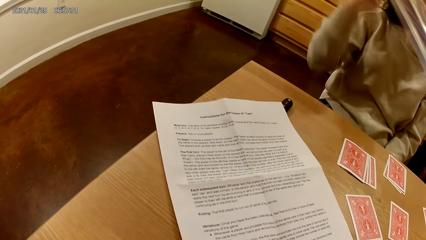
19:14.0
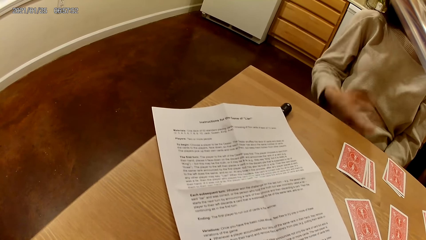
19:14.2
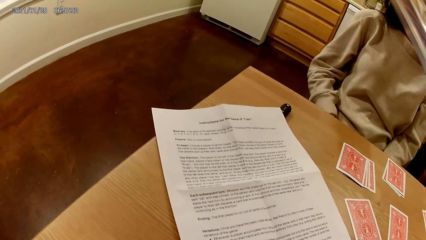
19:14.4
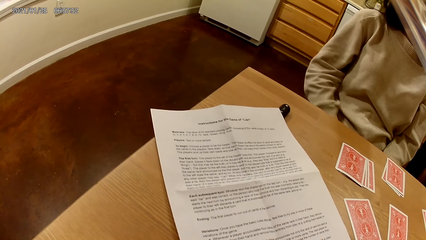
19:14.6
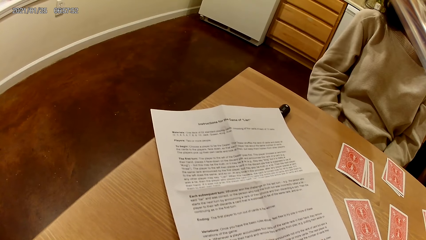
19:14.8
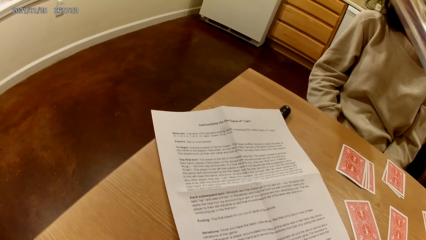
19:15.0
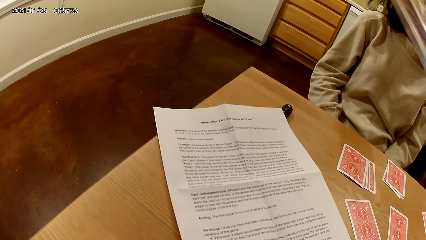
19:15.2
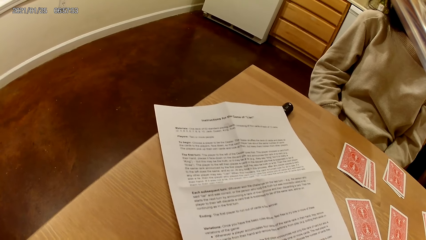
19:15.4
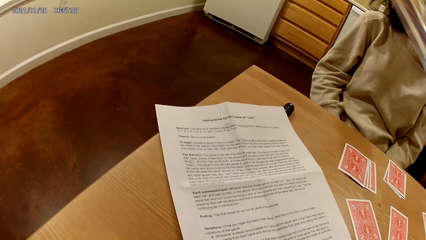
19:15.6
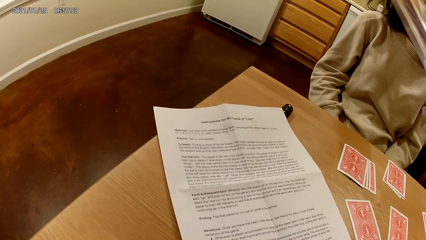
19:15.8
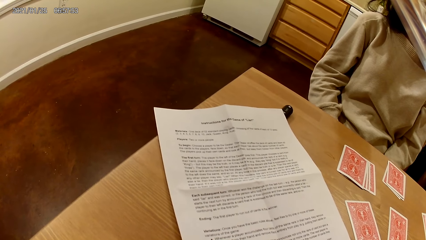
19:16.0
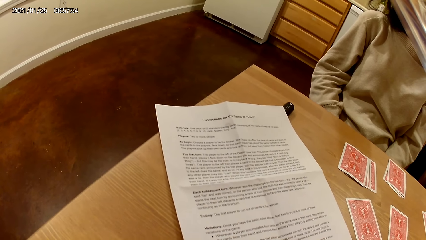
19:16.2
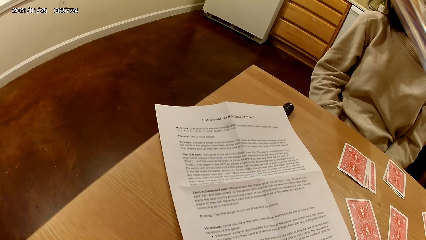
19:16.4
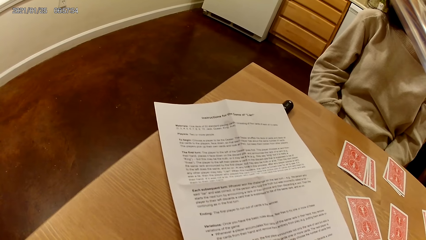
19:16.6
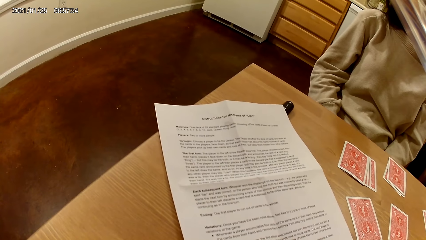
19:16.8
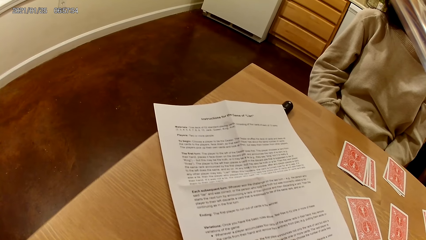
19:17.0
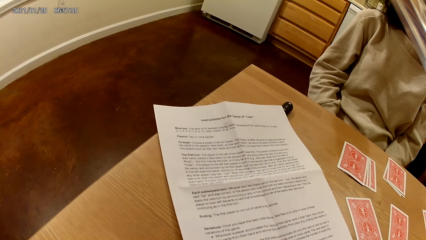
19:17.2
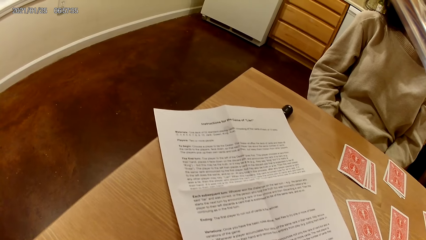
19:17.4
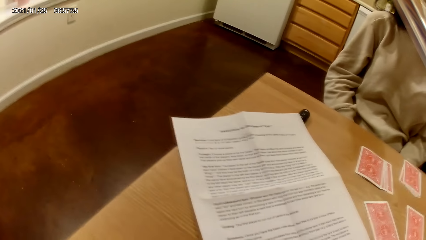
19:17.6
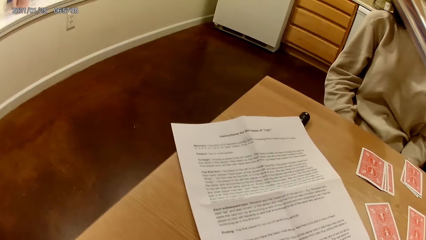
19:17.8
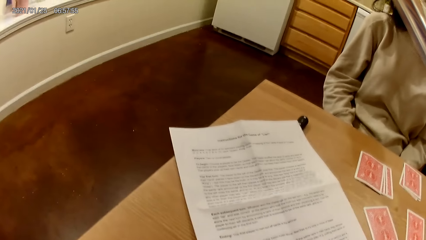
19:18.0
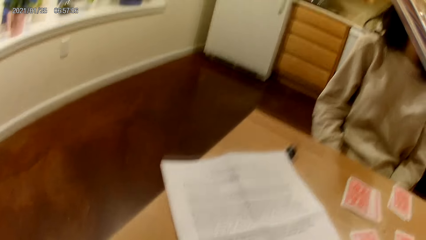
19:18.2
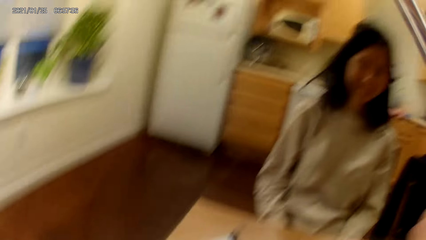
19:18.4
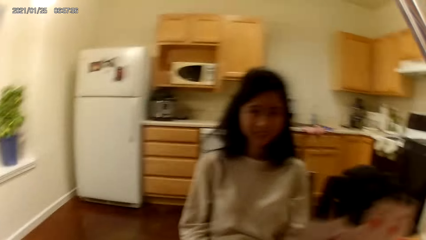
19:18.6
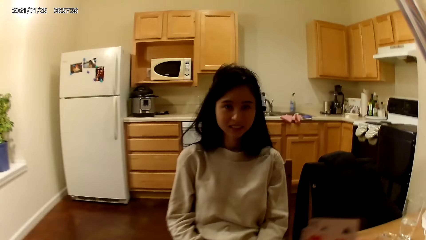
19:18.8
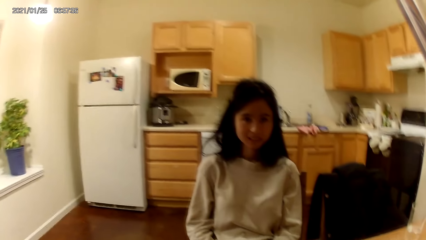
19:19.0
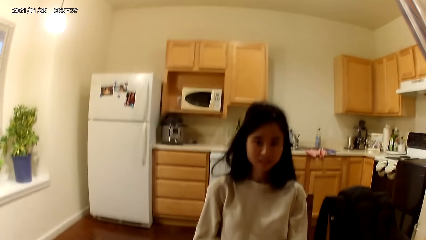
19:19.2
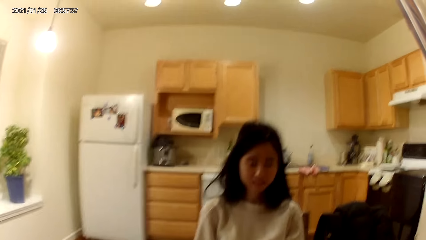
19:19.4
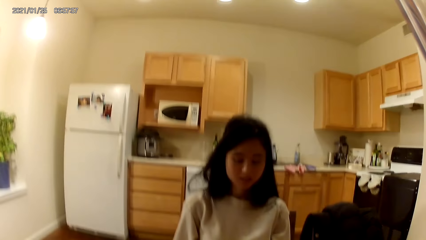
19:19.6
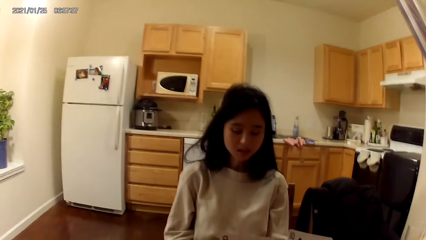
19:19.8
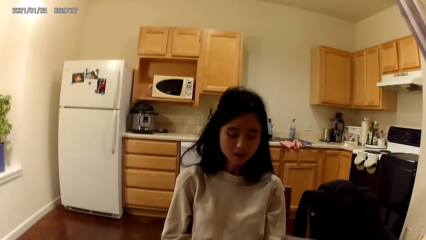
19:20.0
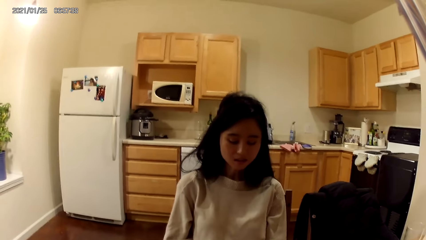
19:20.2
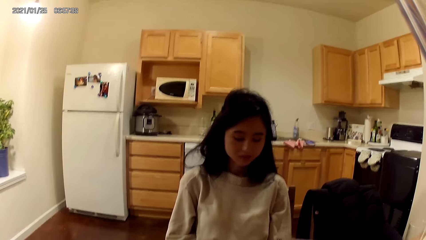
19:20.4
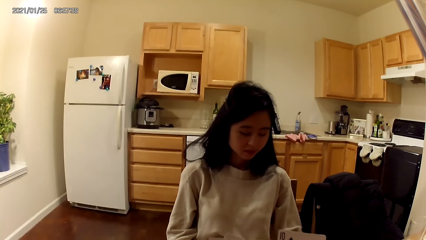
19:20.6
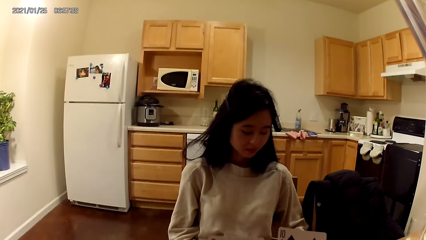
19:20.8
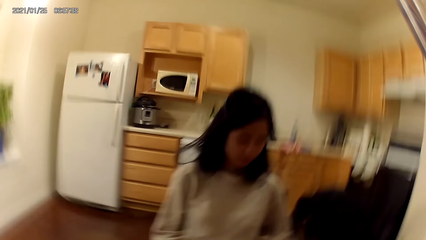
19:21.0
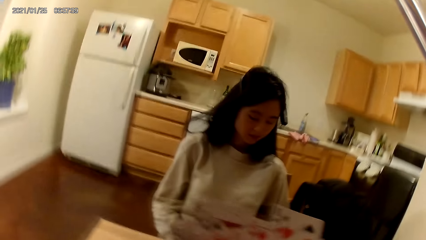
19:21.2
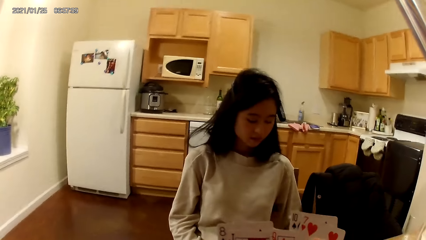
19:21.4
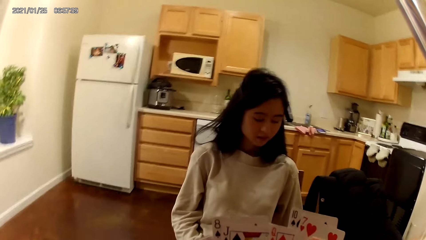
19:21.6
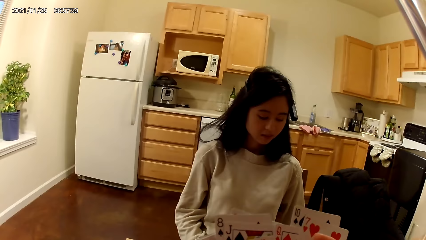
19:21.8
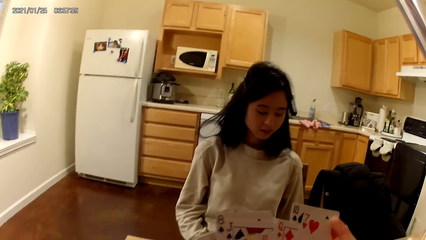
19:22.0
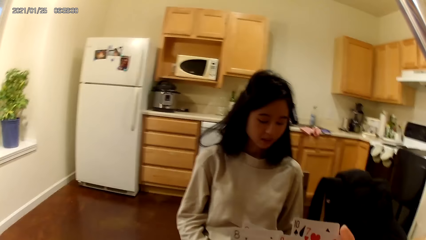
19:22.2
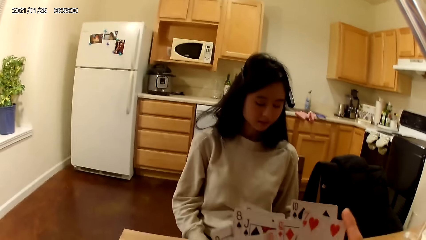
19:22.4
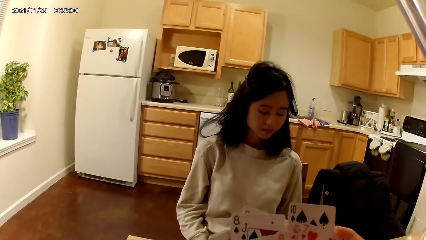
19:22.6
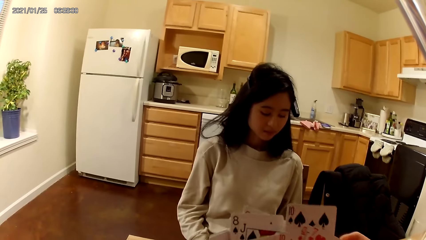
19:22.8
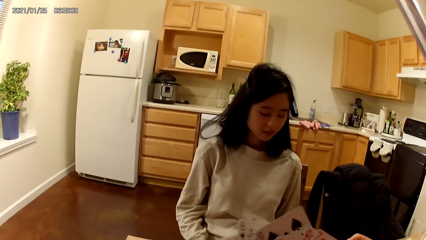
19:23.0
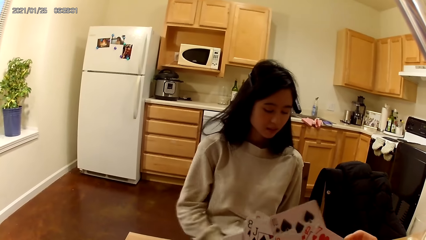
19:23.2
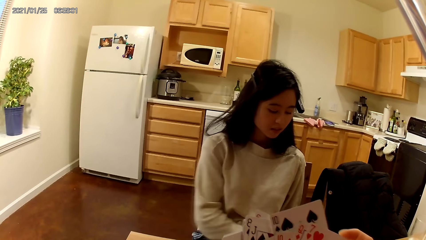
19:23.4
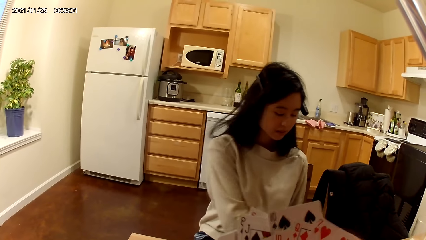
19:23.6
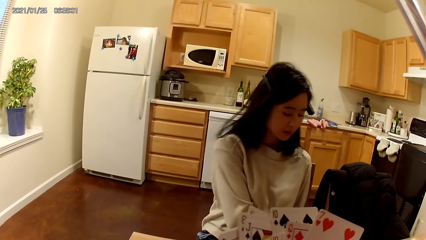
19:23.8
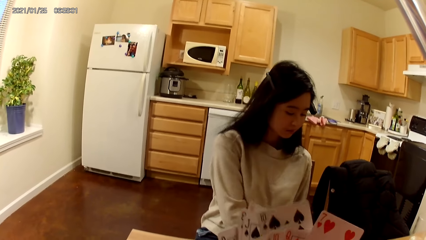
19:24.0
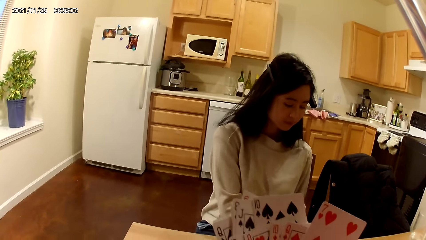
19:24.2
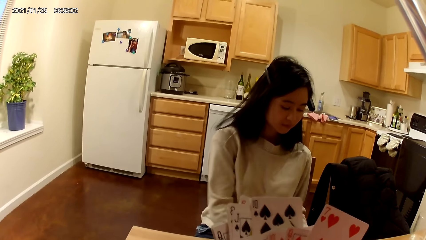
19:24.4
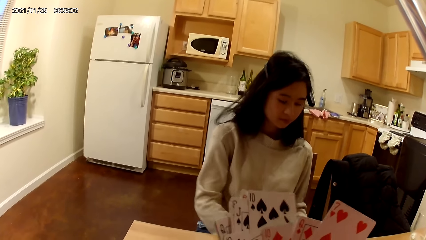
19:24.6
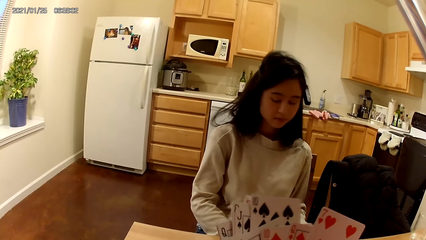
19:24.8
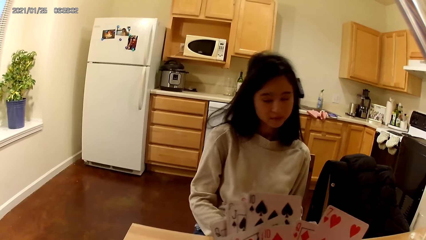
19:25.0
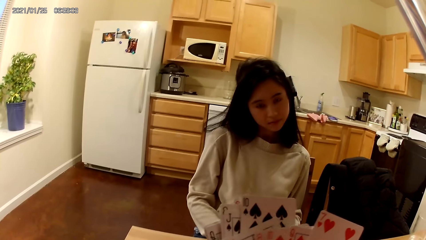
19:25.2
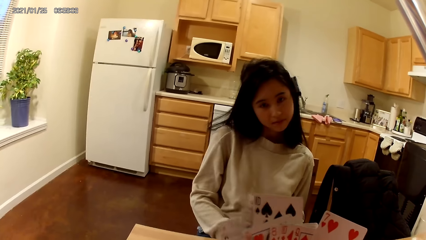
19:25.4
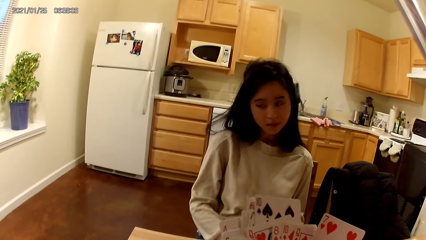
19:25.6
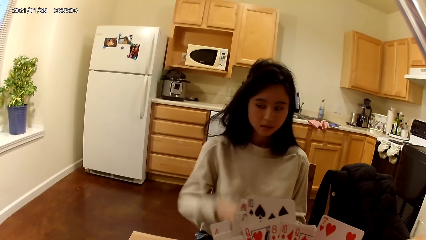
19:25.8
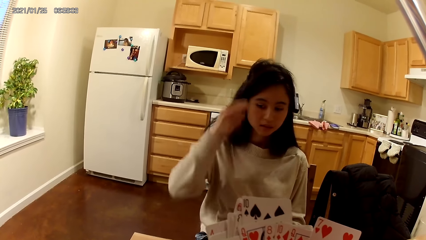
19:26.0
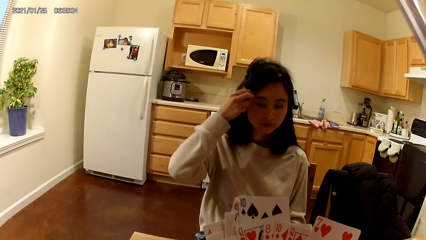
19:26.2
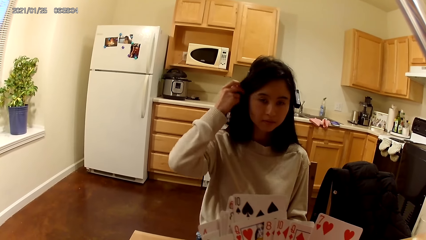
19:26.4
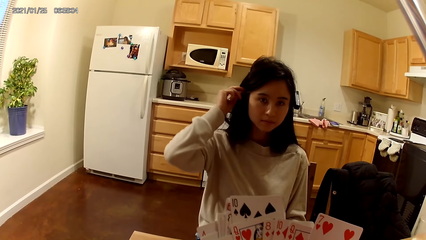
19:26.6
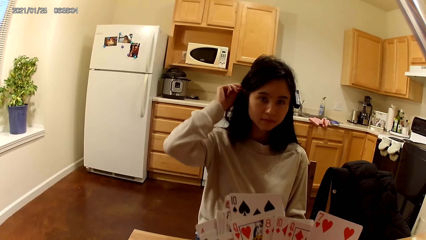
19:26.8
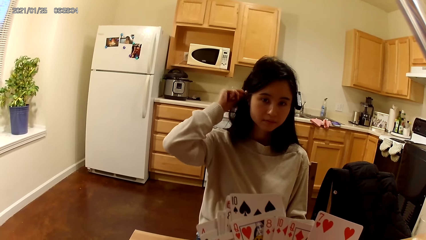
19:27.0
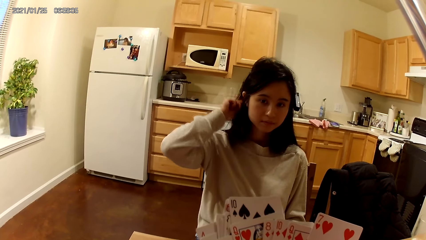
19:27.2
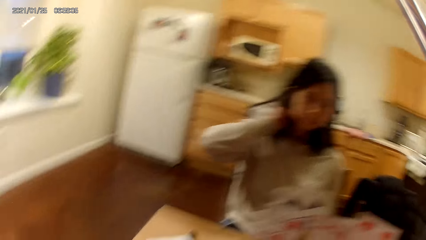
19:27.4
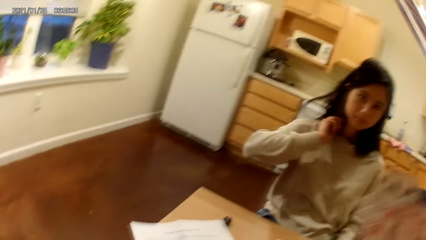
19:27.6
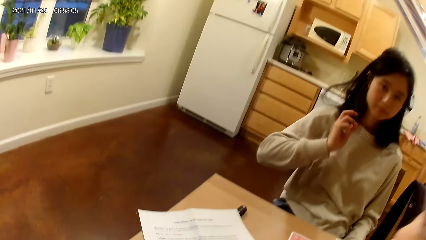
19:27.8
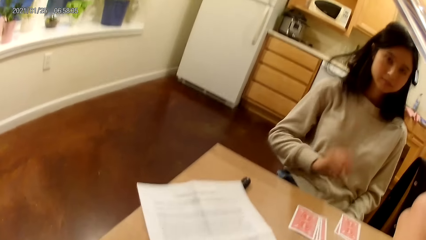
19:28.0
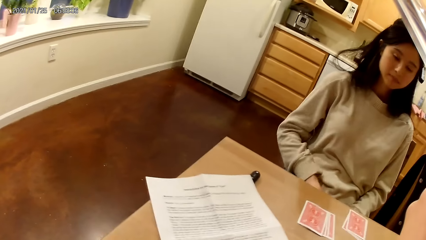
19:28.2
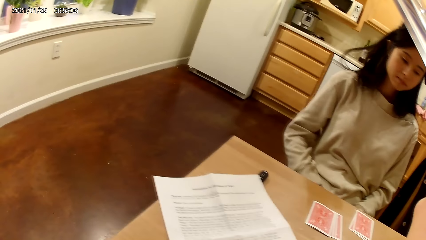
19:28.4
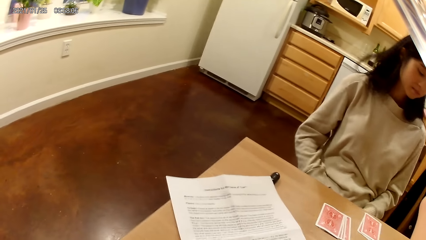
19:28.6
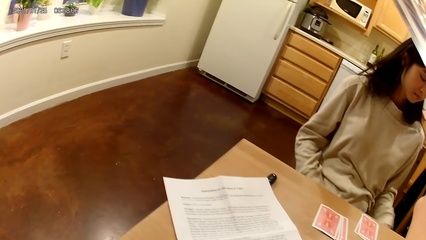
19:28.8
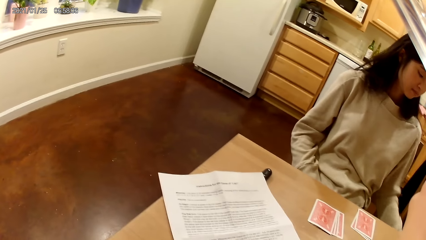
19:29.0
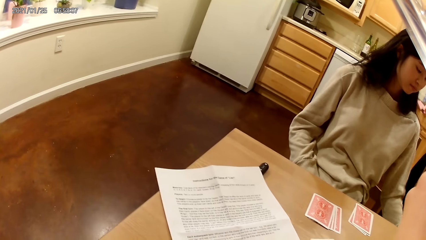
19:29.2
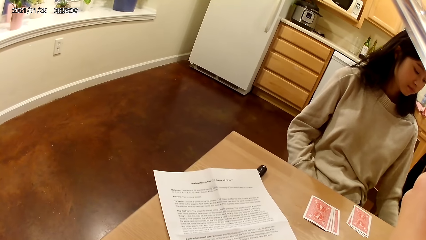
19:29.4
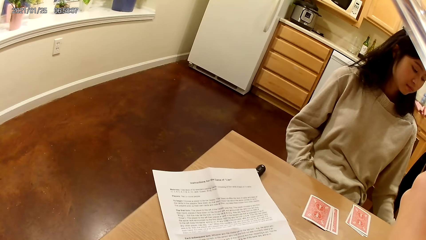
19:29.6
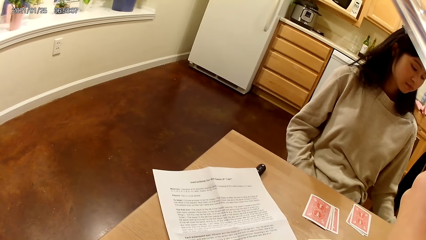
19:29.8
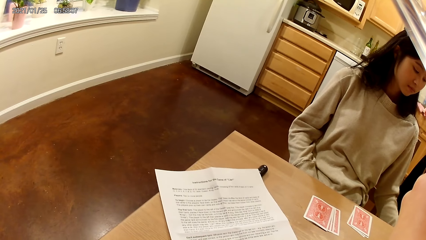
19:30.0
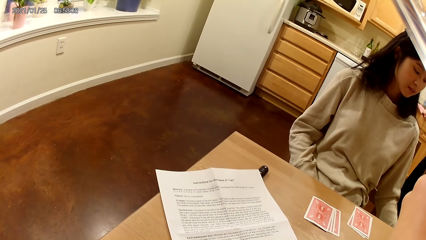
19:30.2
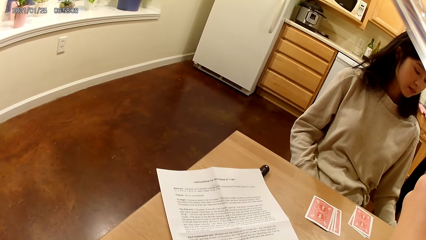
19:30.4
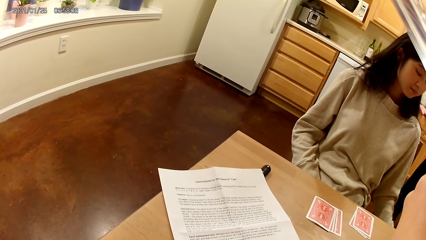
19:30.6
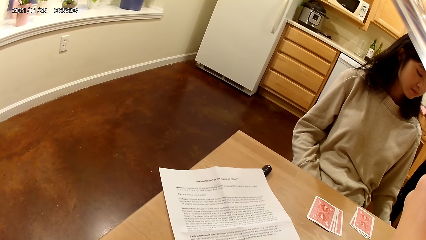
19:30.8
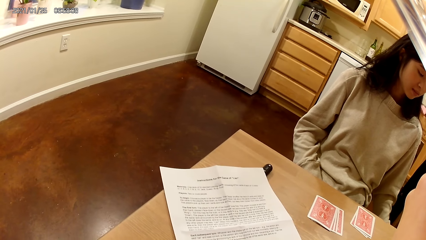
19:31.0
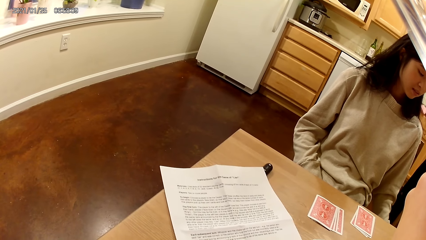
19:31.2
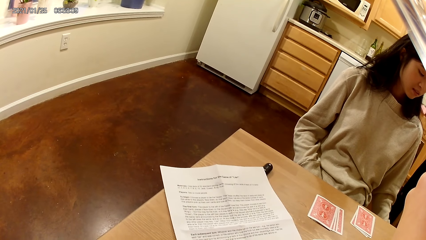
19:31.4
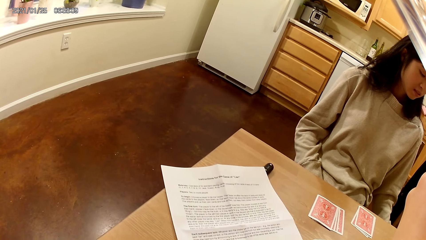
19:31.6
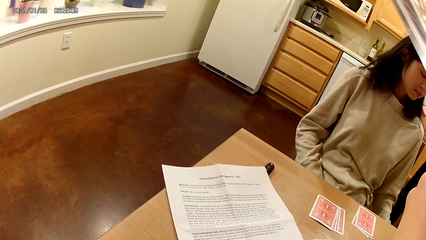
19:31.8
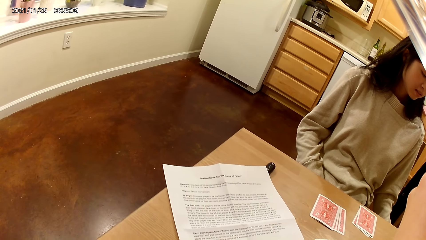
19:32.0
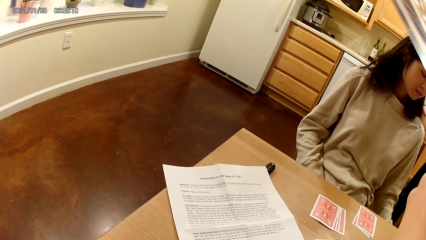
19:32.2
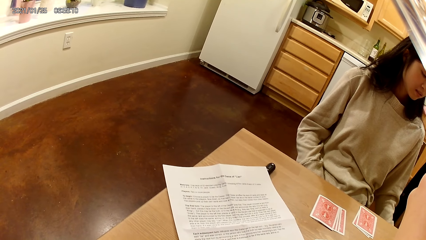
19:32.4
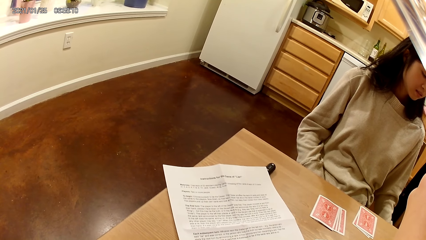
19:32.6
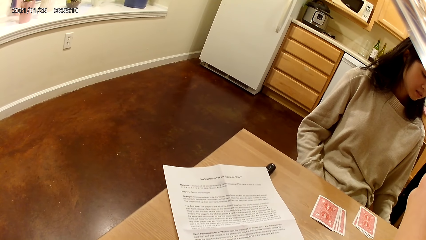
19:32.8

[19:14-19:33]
The camera wearer looks at a woman. The woman adjusts her hair with her right hand.
